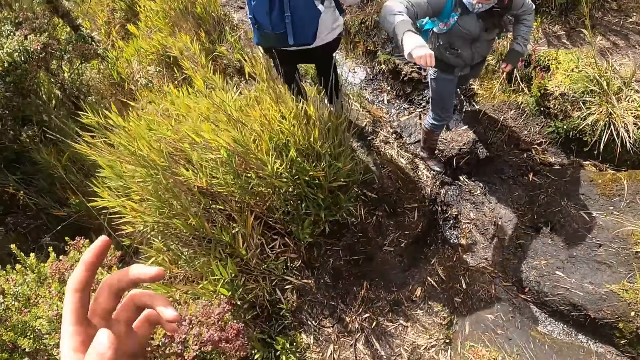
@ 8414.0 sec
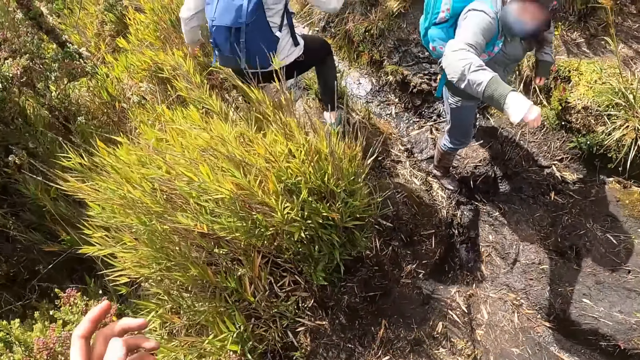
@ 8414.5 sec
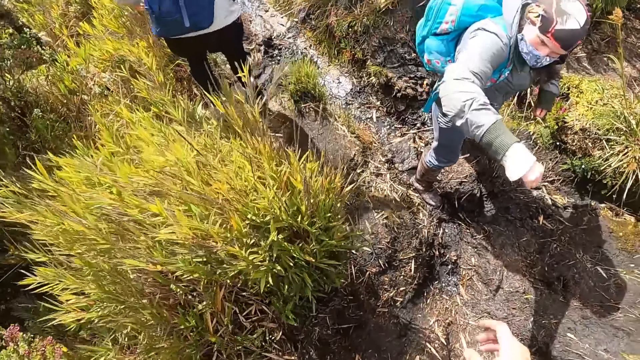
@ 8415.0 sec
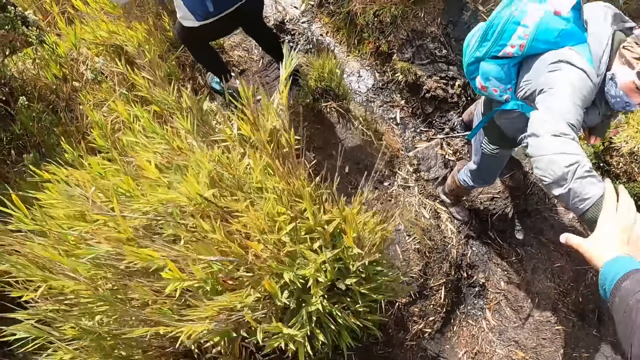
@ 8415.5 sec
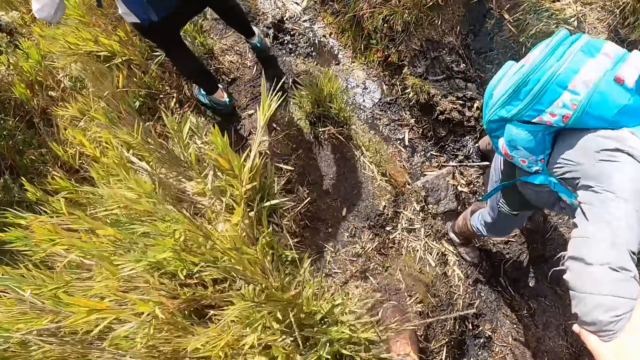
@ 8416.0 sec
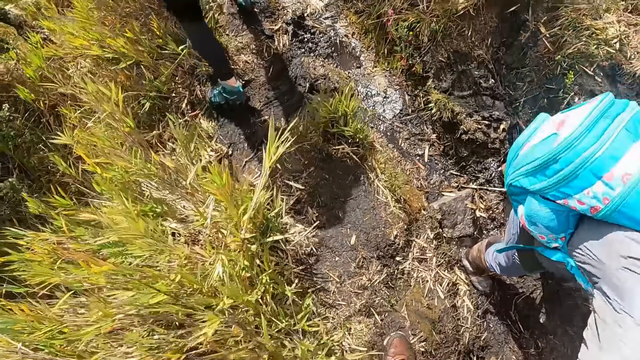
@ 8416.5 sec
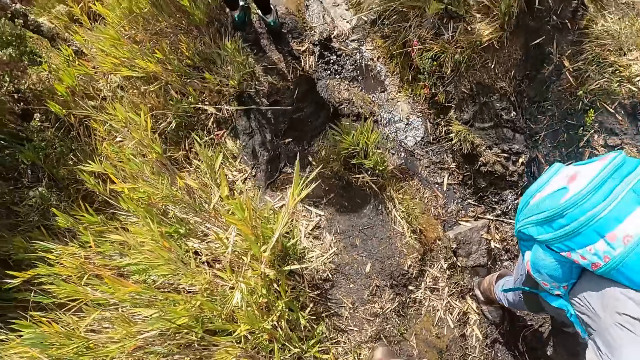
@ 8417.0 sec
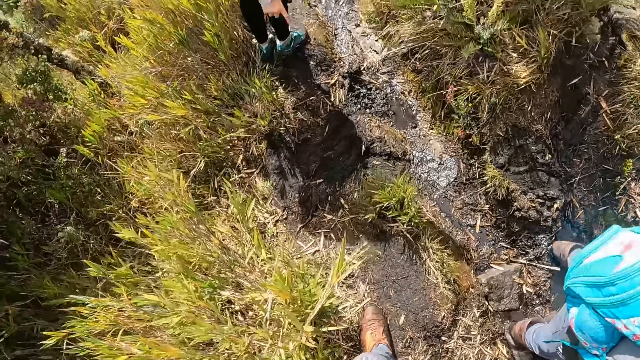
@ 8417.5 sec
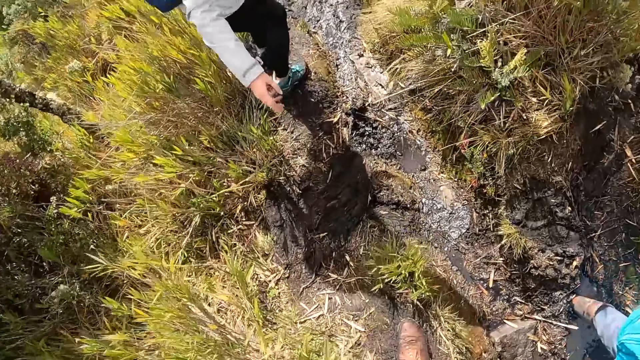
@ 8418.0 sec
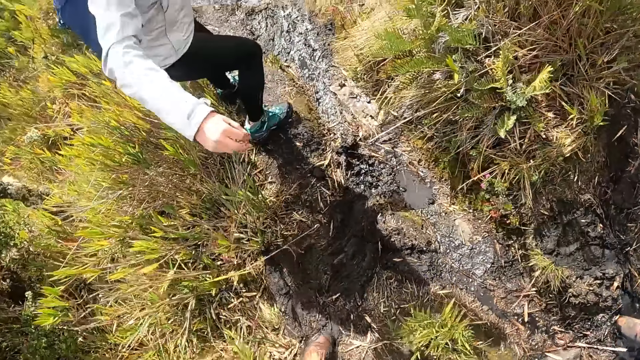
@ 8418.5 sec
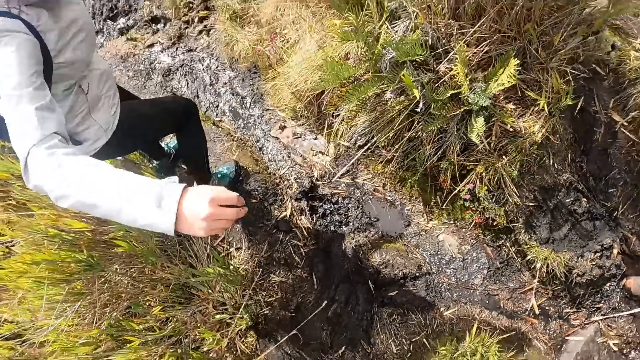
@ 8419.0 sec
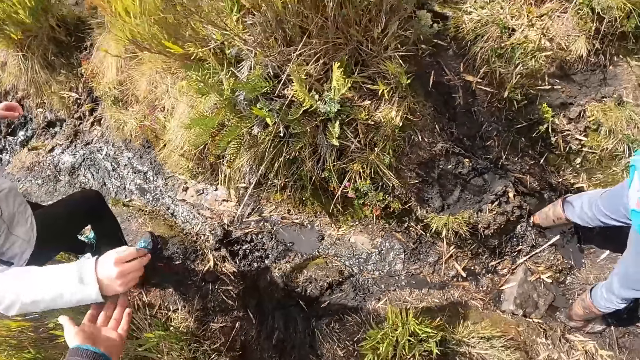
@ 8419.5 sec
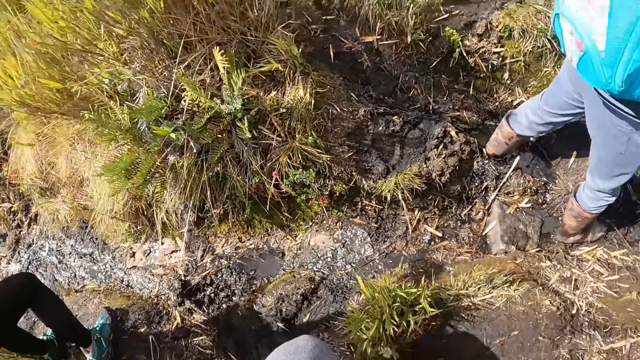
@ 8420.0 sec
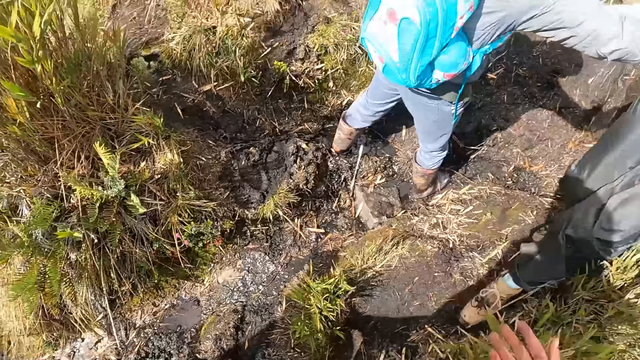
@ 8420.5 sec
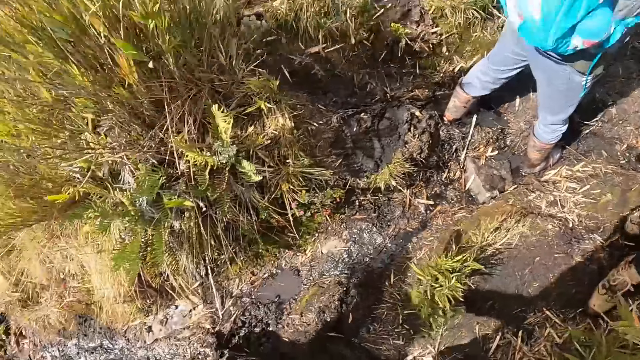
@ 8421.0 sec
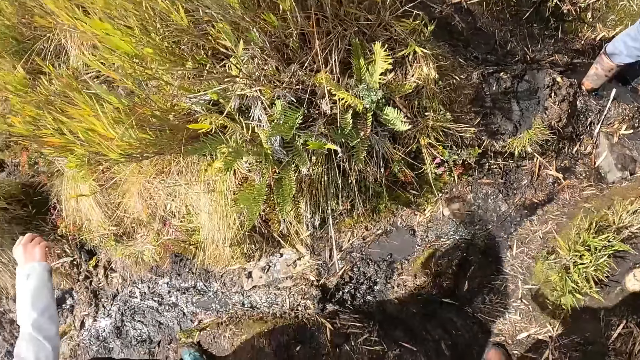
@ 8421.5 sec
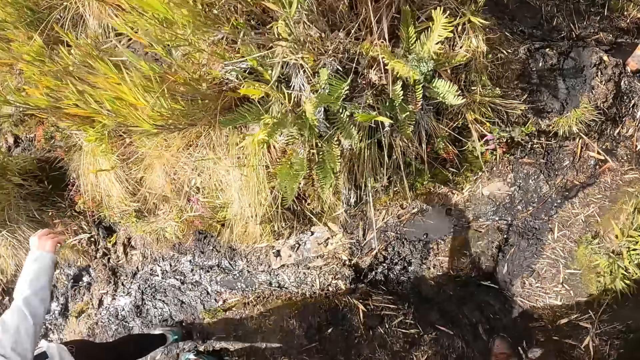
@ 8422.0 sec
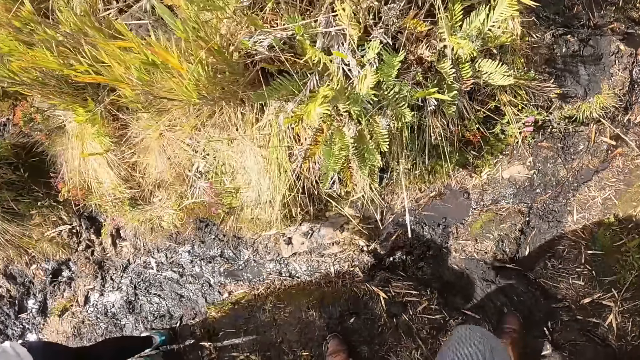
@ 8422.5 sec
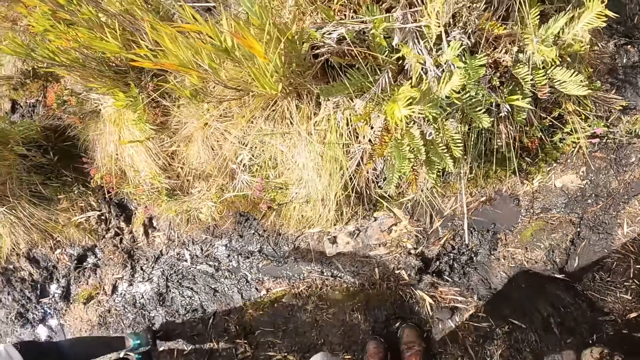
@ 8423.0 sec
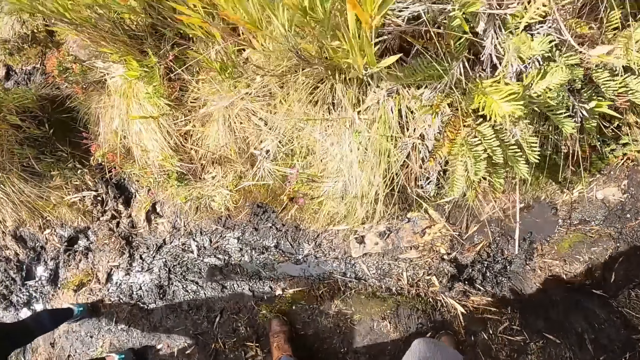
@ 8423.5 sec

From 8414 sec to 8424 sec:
The camera wearer hikes towards a man. He places his right hand on the man's right hand. He holds the arm of the man. He hikes past the man. He walks down the muddy path. He holds a woman's right hand with his left hand. He hikes down the path with the woman and another woman.

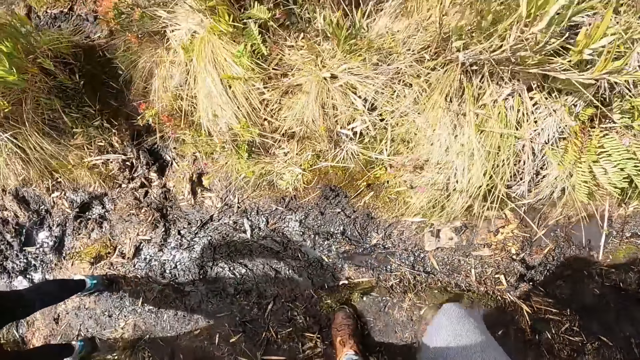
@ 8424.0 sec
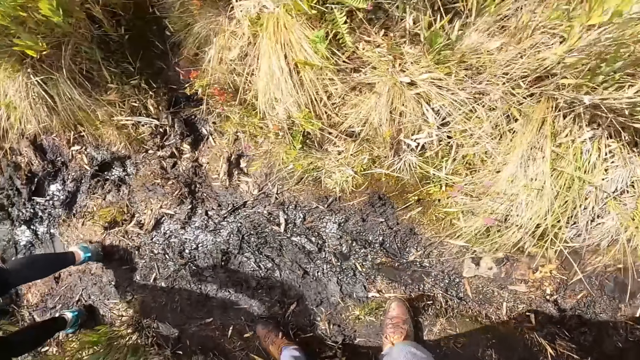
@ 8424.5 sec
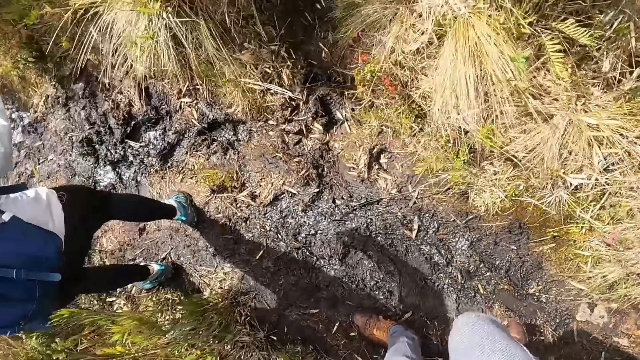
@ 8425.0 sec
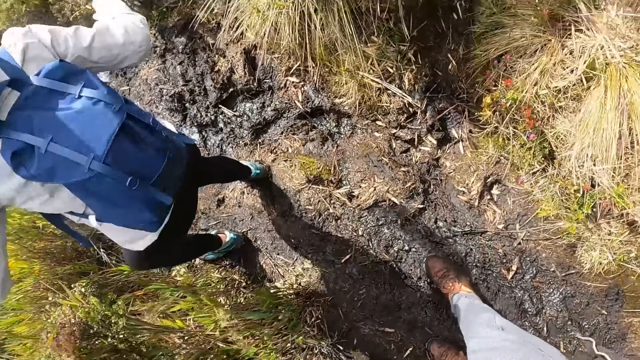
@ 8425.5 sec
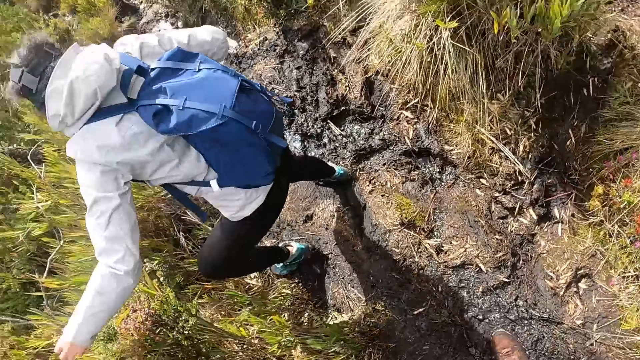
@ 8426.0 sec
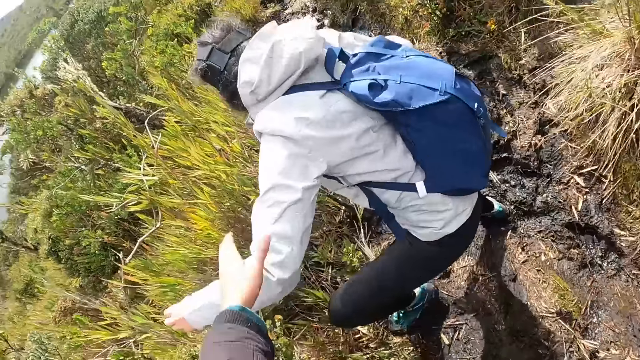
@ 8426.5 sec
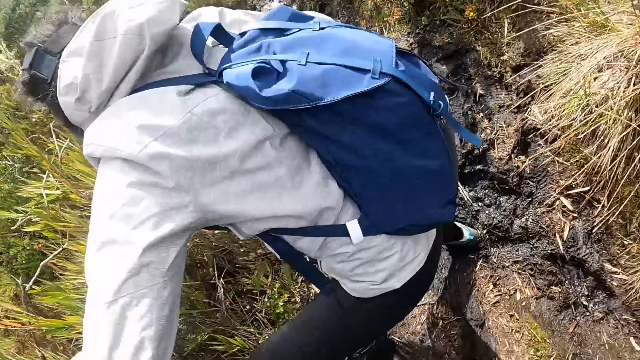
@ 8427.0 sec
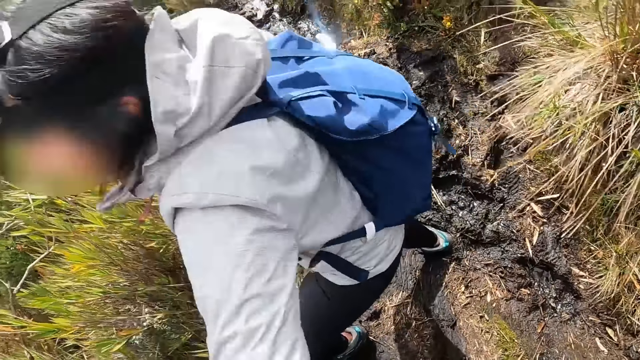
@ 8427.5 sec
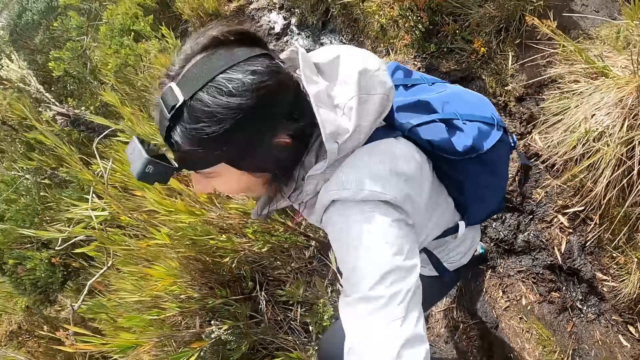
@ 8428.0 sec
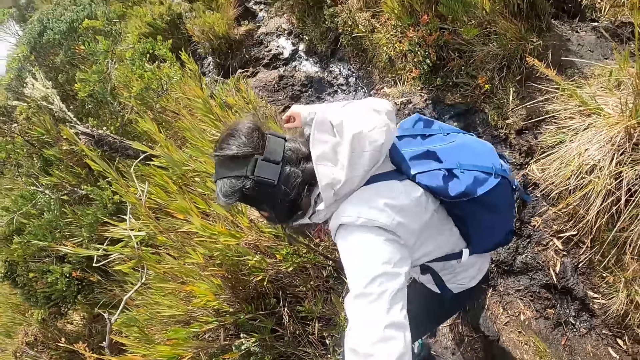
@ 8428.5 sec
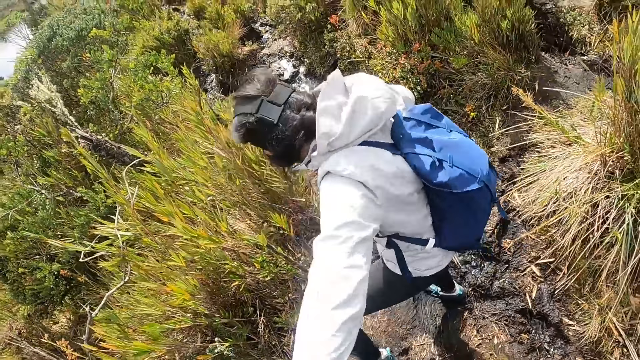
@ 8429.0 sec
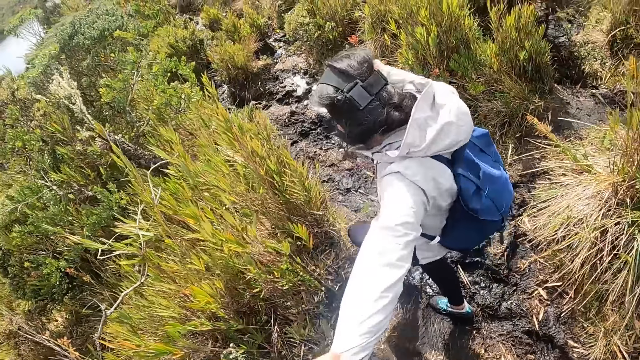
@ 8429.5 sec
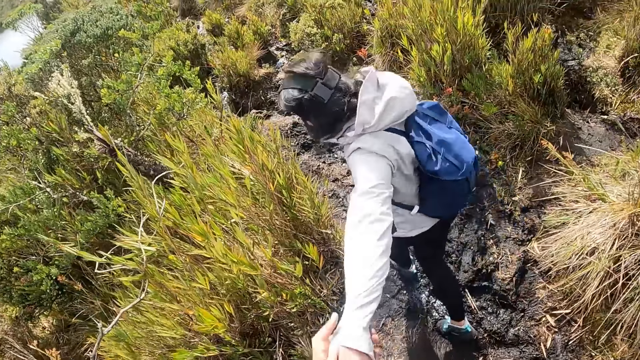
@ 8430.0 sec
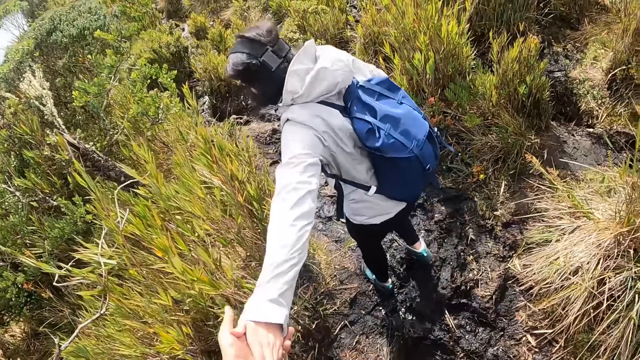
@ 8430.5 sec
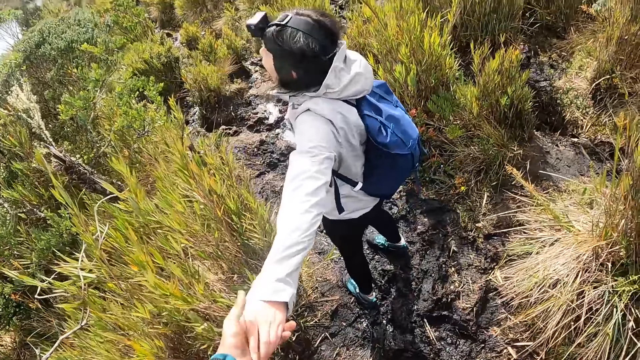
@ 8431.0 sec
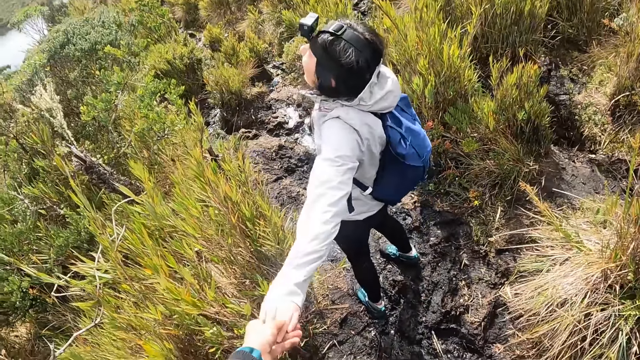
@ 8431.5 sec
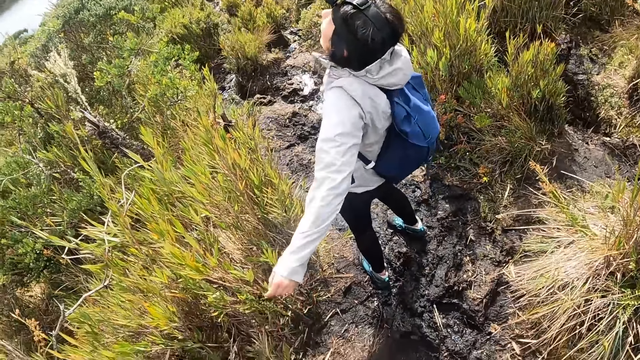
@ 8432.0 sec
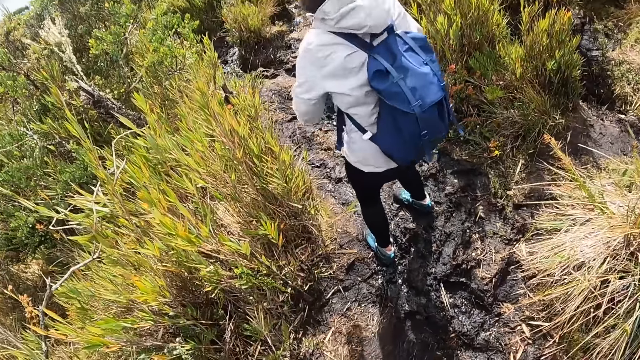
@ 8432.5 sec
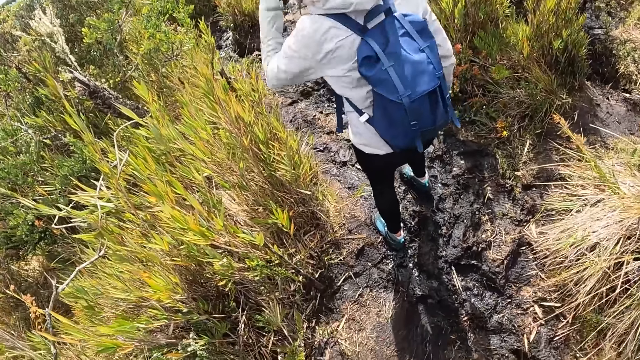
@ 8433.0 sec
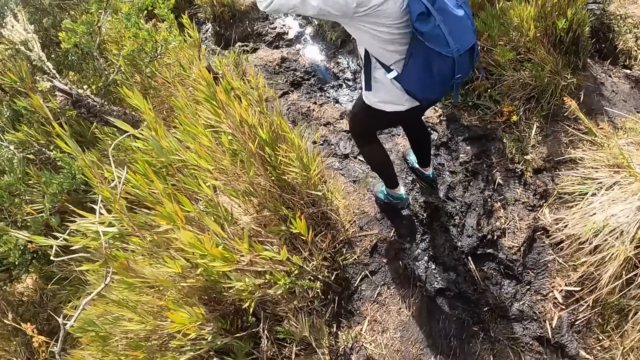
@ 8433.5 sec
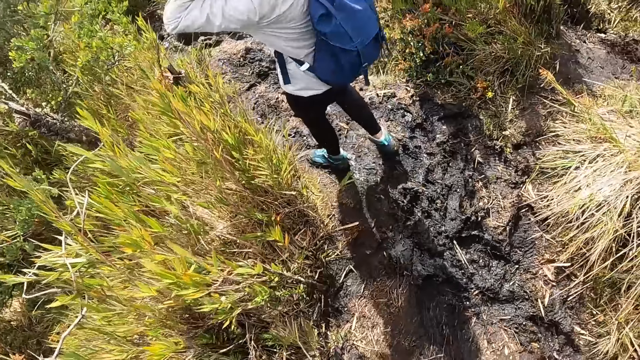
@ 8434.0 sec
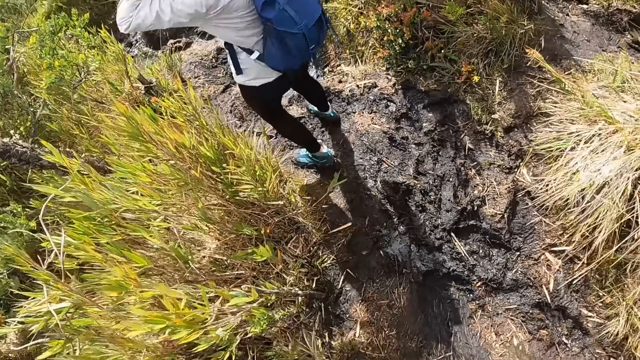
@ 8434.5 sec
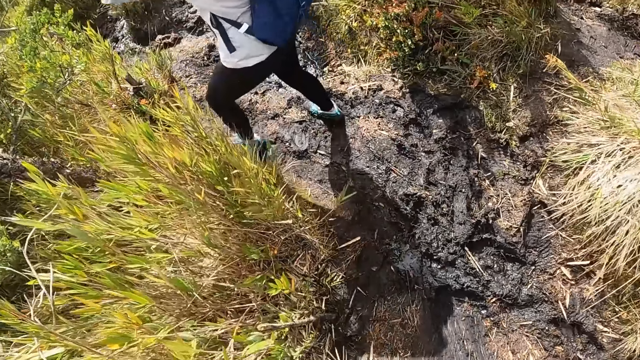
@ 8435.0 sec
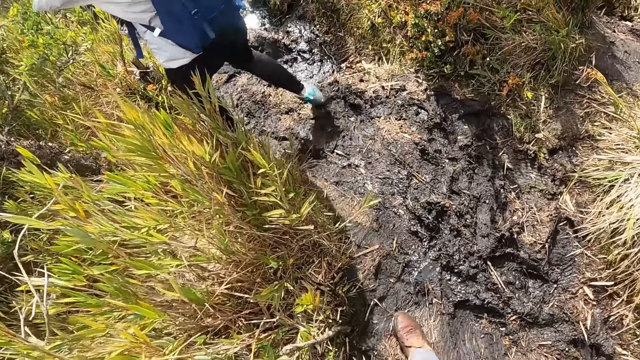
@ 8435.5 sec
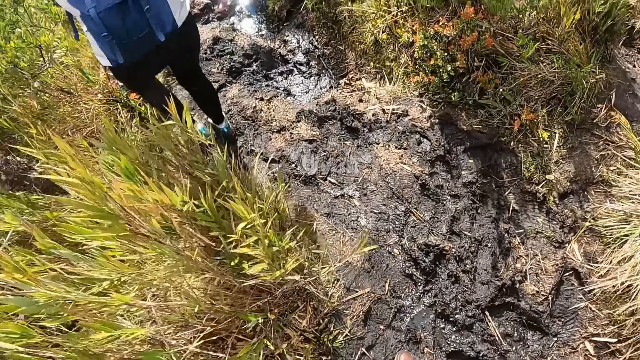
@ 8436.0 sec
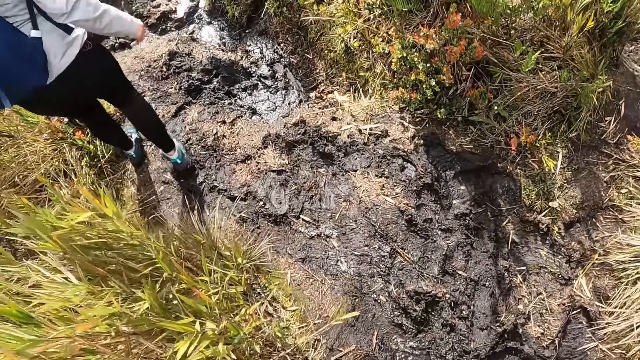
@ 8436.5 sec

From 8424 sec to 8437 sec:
A woman walks down the muddy path. The camera wearer grabs the woman's left arm with his left hand. He holds hands with the woman. The woman walks down the muddy path. The camera wearer hikes down the path with the woman.
